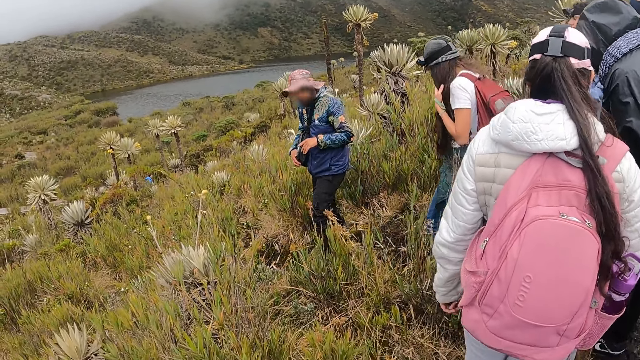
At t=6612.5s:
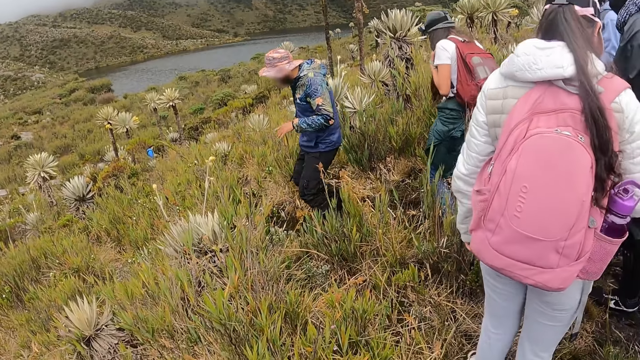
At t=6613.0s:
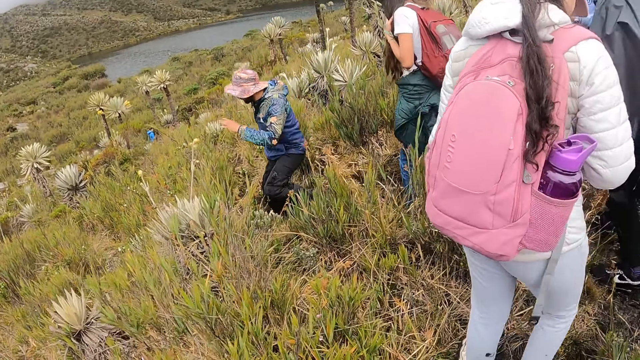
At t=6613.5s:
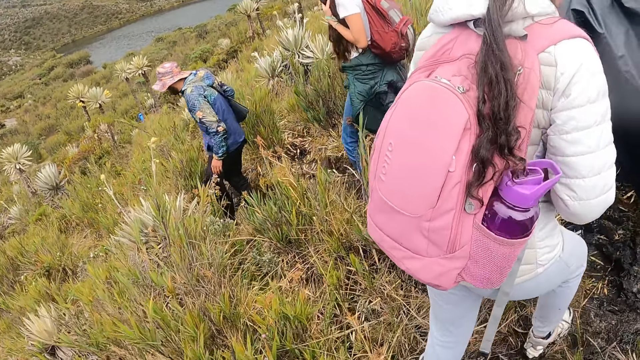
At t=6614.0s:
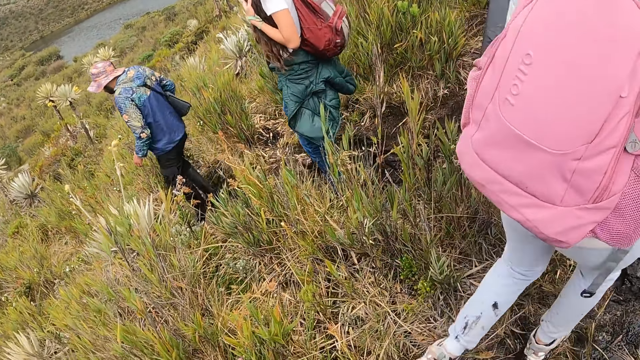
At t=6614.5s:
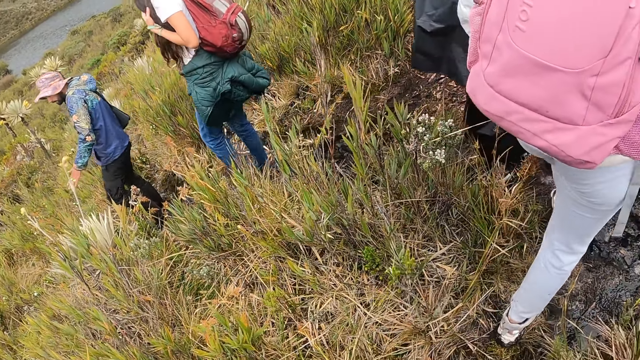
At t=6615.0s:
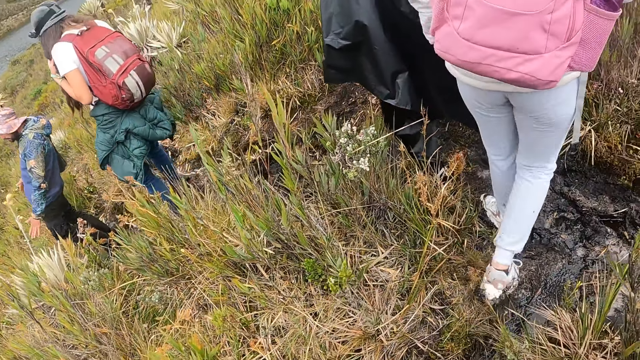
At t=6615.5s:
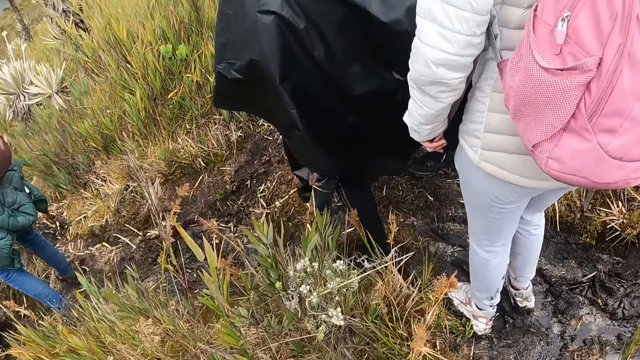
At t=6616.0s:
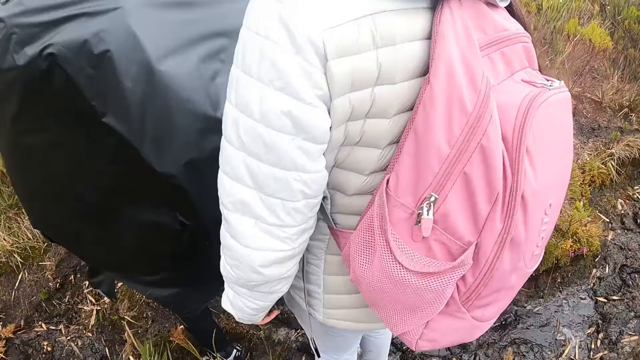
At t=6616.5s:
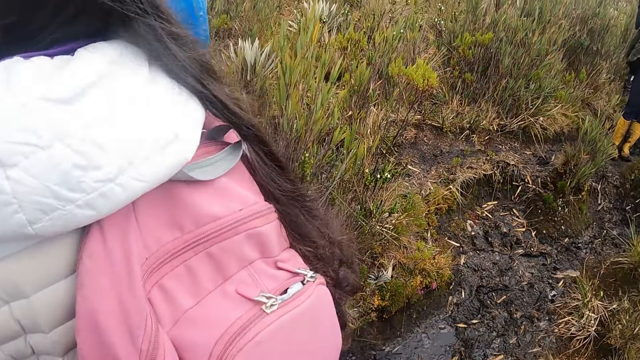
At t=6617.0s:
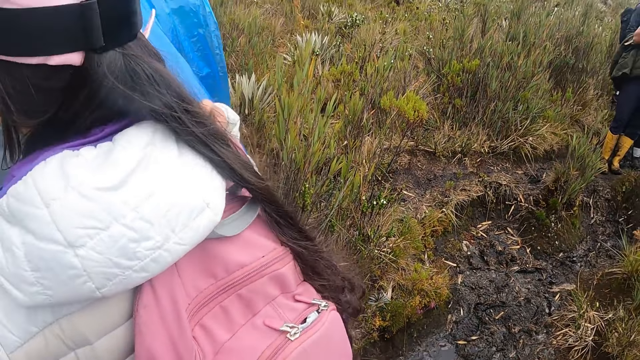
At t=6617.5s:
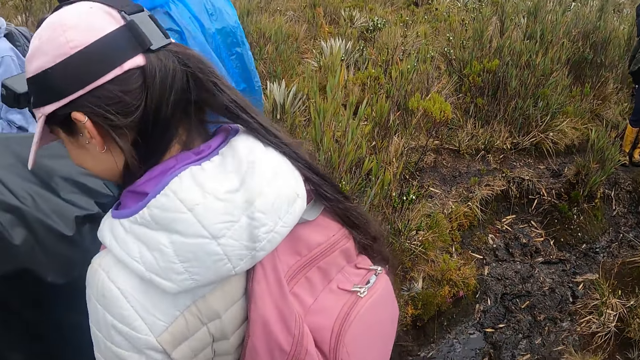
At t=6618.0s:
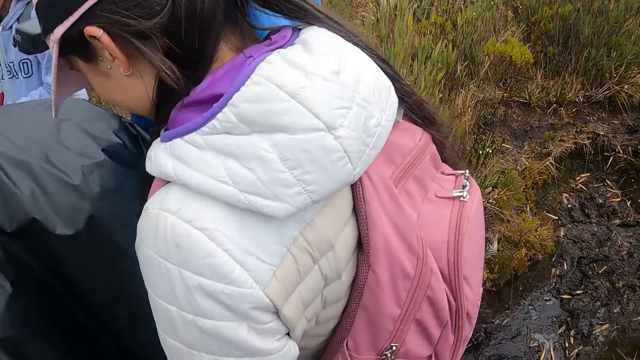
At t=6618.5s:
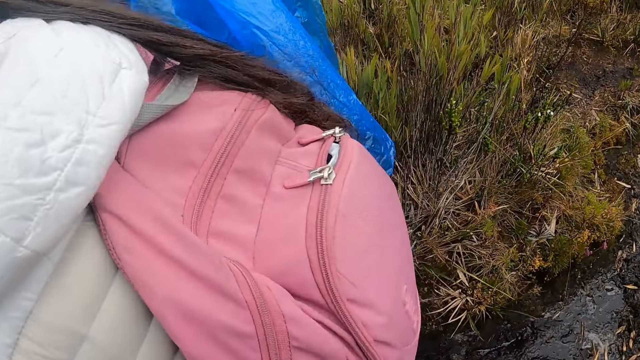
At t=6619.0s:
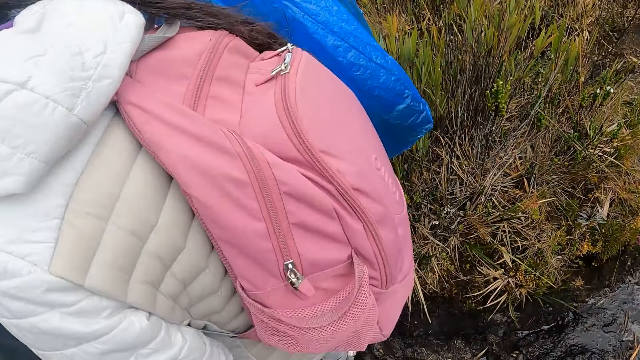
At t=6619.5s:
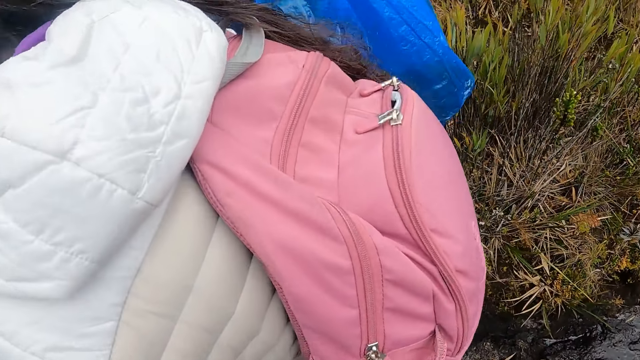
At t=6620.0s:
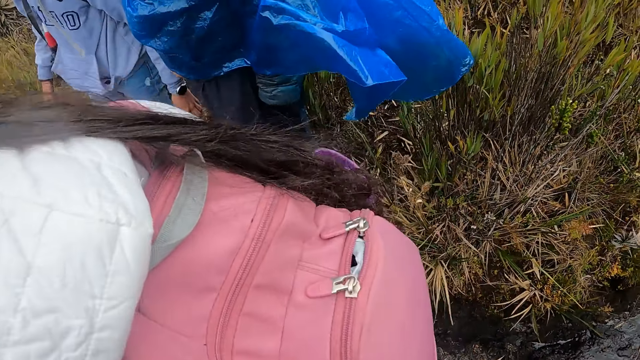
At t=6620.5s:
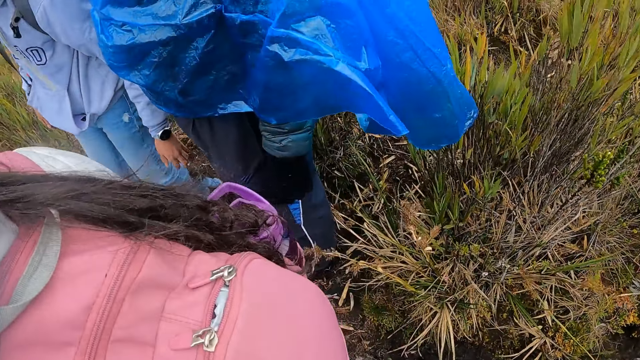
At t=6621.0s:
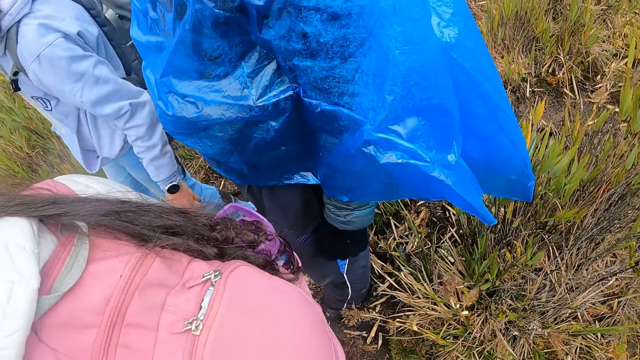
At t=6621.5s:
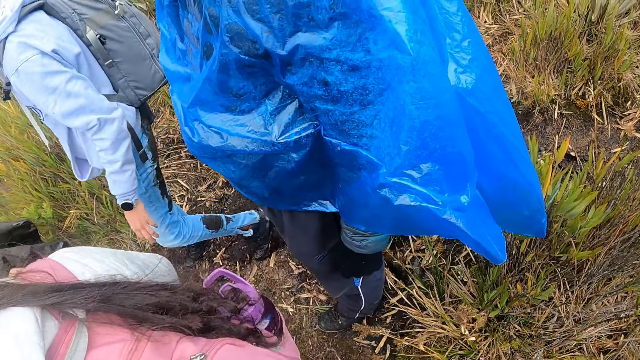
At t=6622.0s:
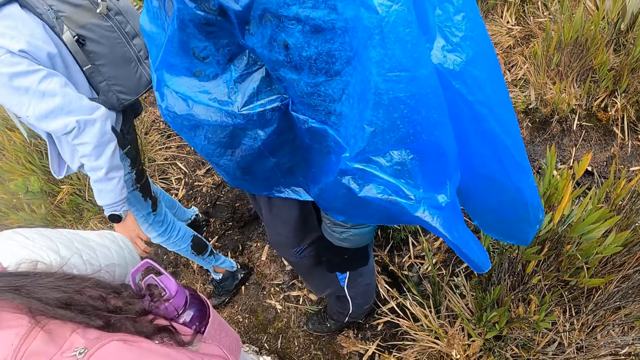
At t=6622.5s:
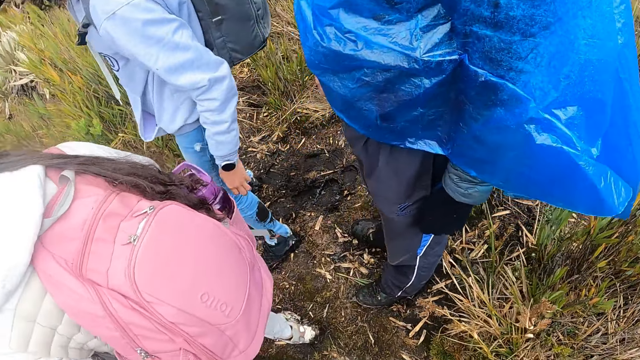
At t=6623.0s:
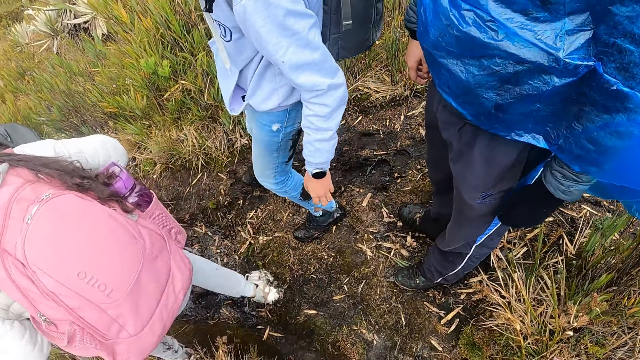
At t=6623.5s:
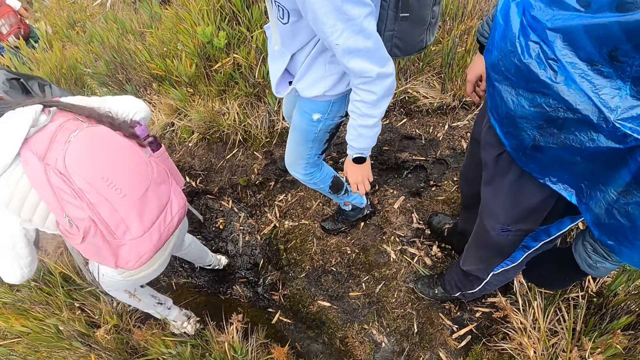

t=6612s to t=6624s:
A person walks around. Another person walks down the hill. The camera wearer looks around.

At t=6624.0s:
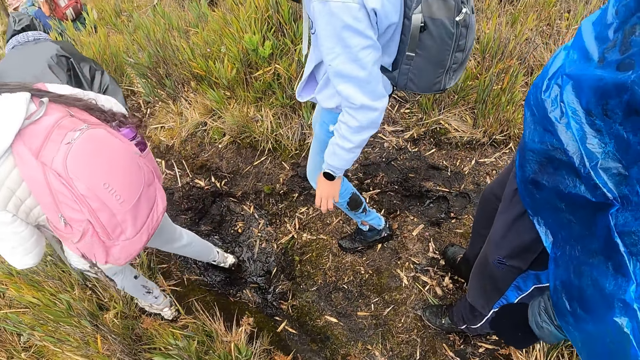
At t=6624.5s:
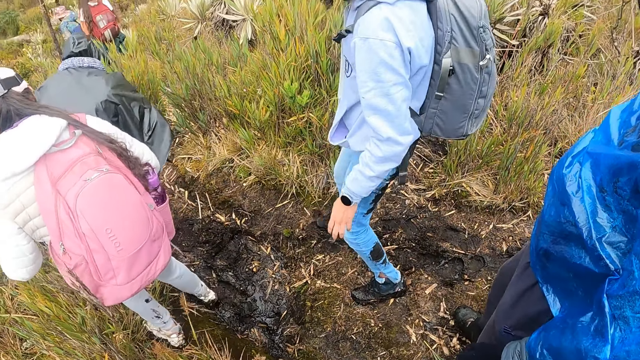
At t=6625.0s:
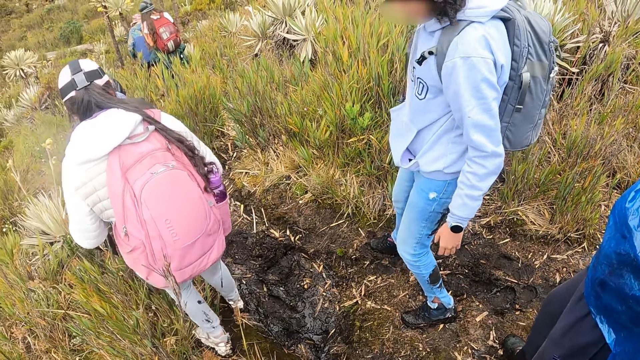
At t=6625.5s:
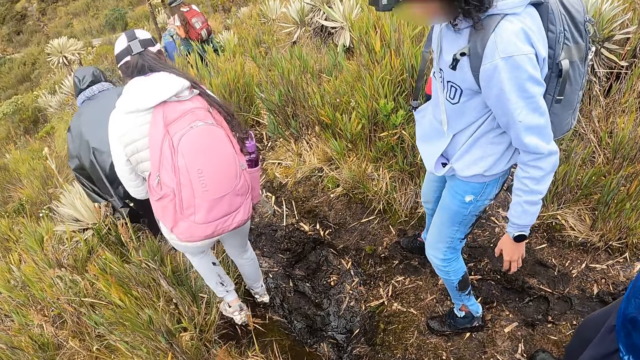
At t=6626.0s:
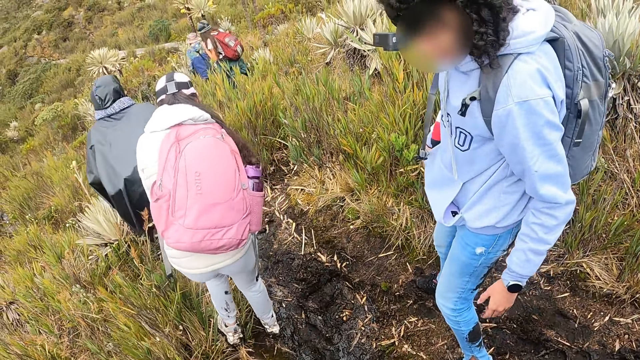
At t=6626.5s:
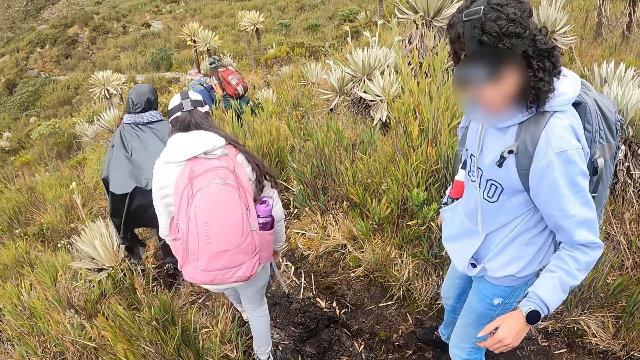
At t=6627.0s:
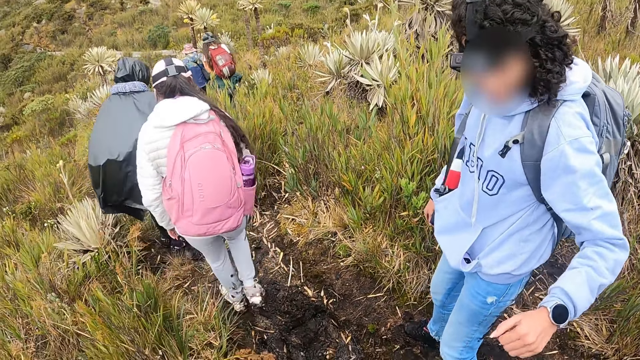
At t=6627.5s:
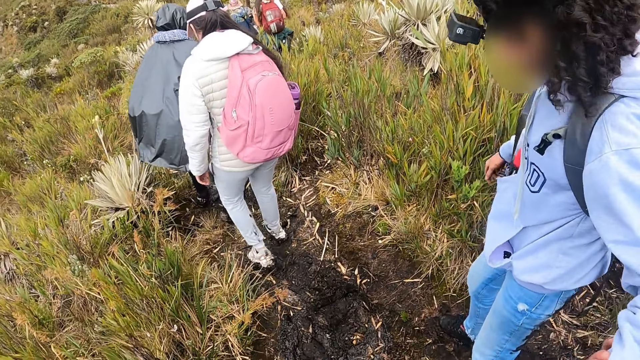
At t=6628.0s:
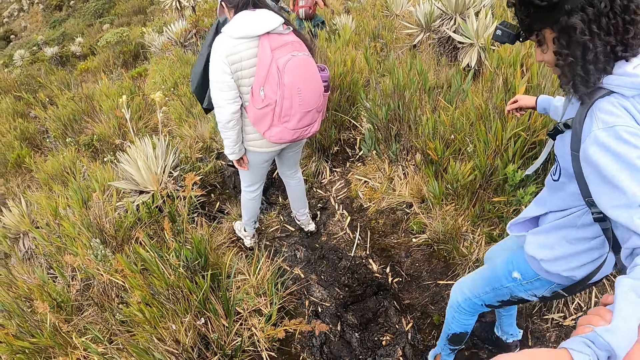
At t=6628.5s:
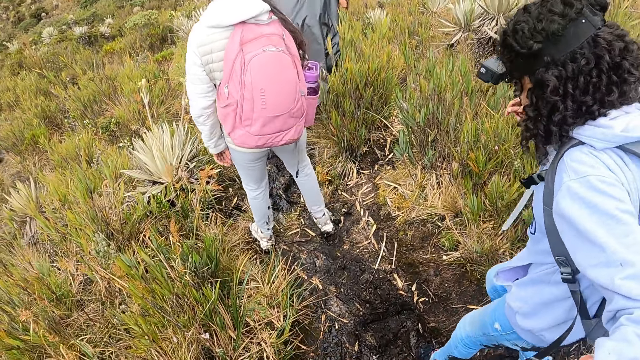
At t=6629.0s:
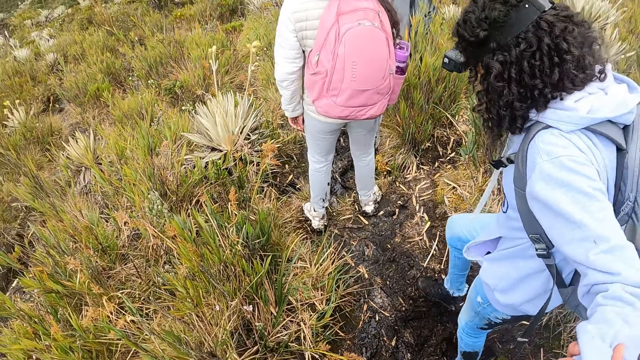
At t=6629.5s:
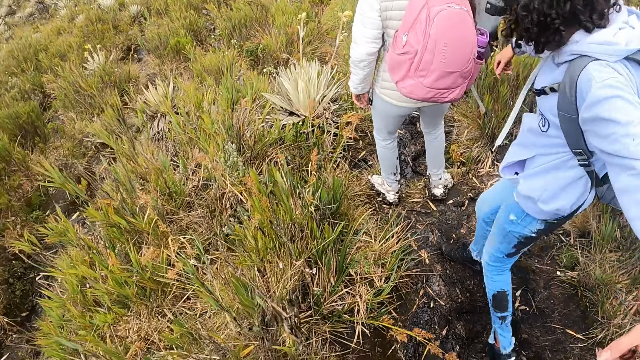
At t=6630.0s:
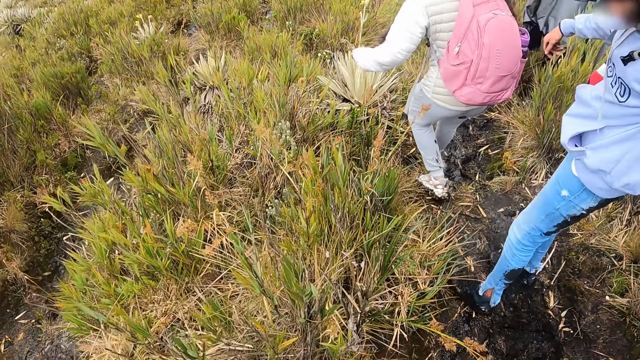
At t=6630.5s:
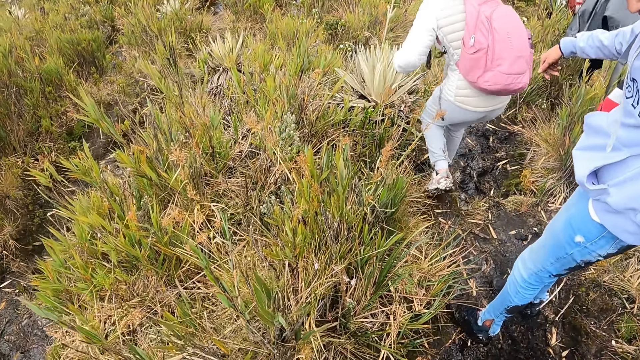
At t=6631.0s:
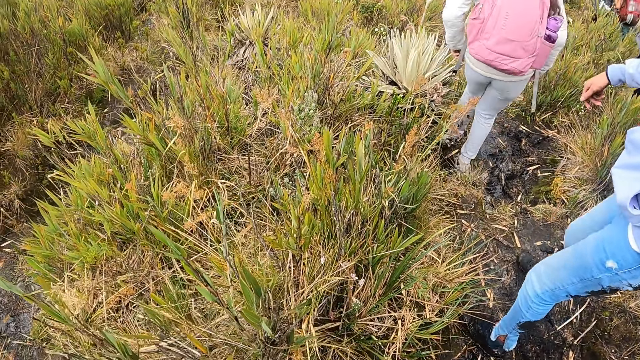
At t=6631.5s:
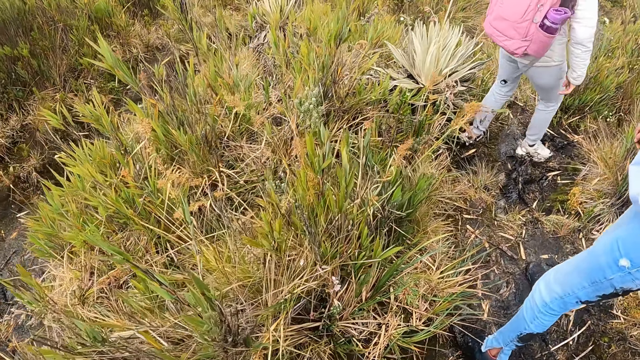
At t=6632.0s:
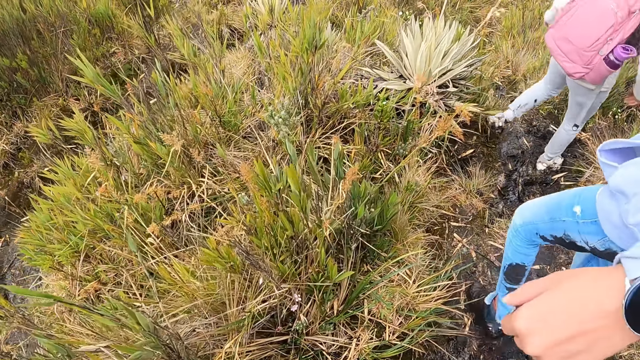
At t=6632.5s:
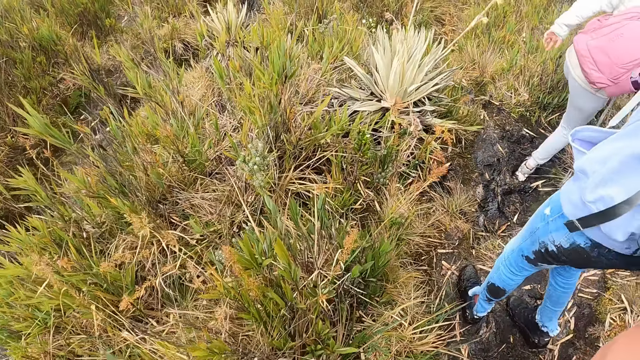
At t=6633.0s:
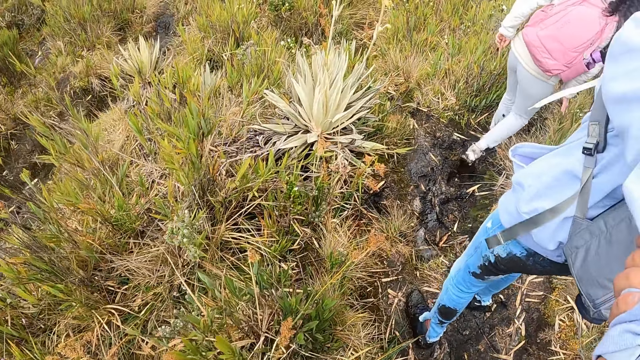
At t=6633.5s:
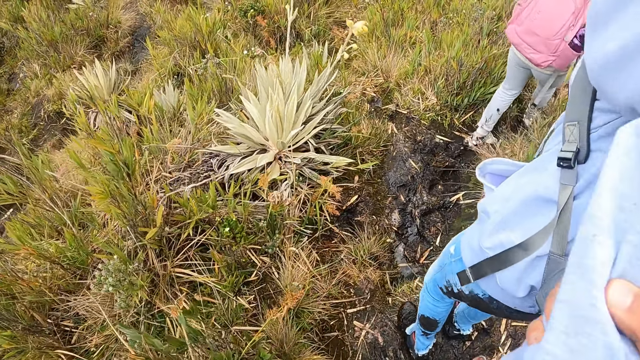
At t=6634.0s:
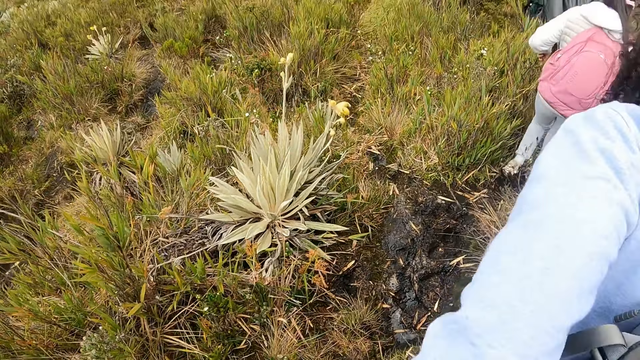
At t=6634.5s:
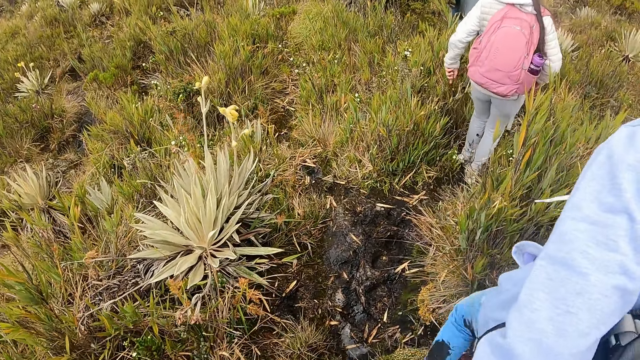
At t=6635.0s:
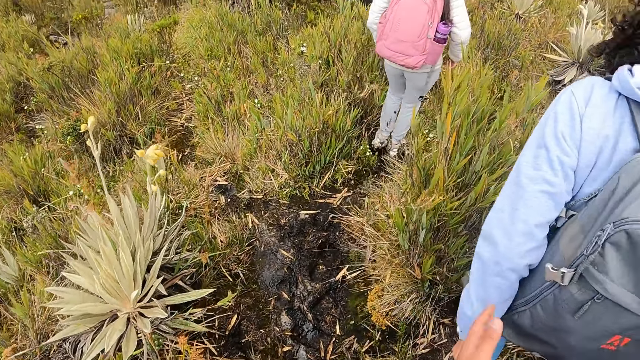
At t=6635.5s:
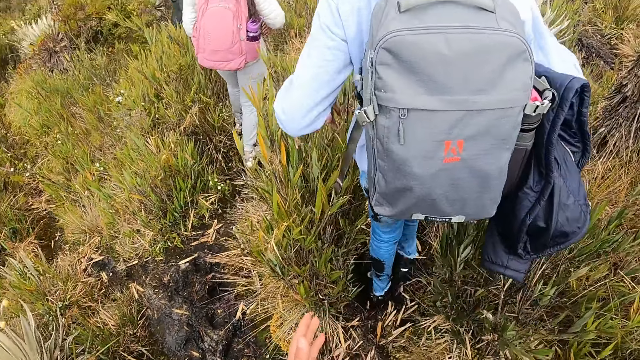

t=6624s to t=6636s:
The camera wearer interacts with a woman. He holds the woman's left hand with his right hand. The woman walks along the pathway down the hill. The camera wearer holds the woman's hand.
